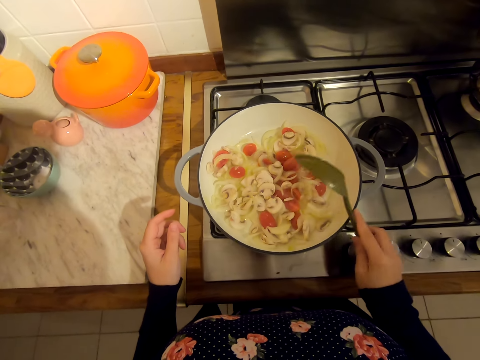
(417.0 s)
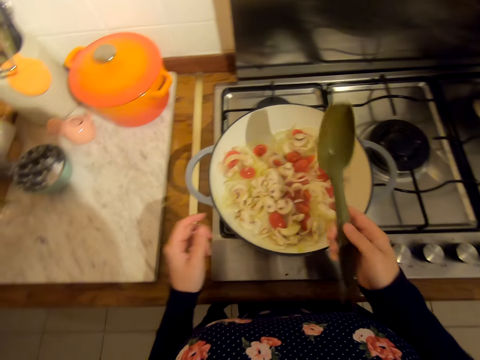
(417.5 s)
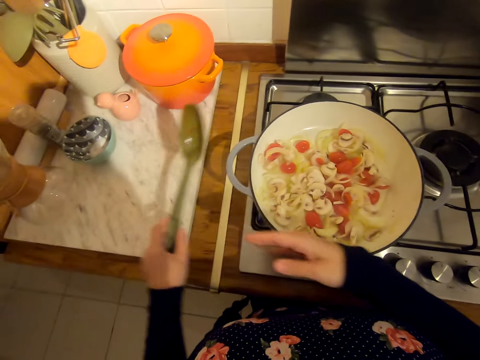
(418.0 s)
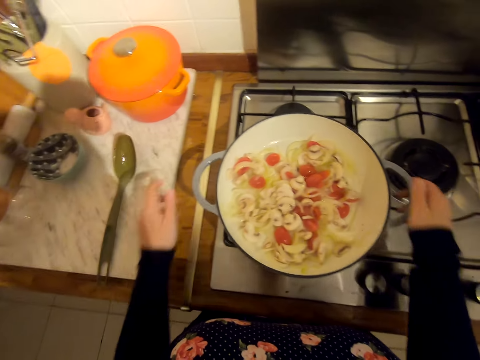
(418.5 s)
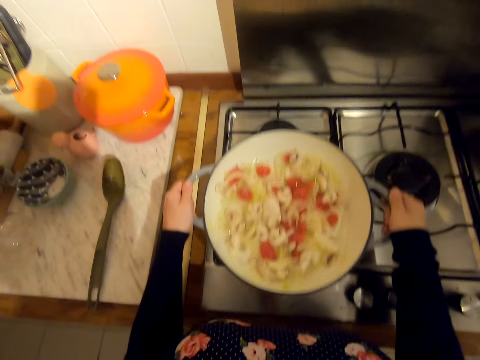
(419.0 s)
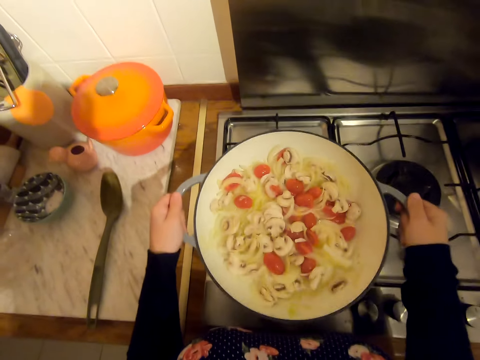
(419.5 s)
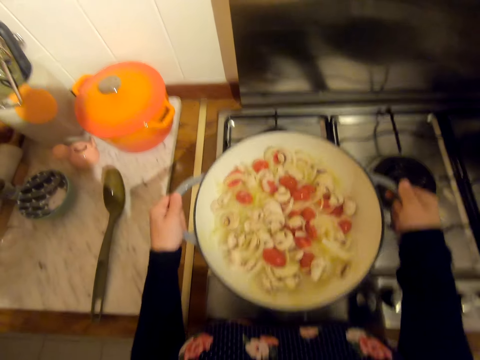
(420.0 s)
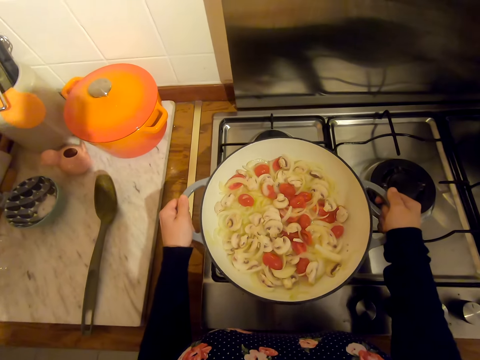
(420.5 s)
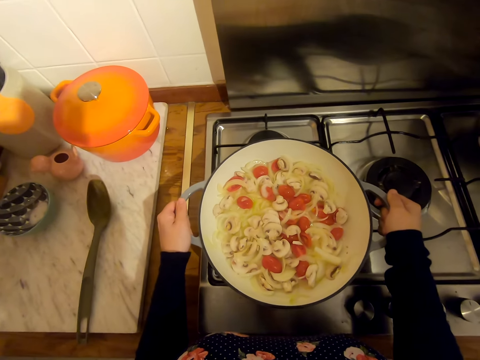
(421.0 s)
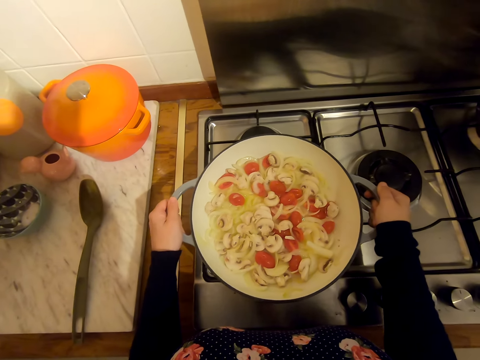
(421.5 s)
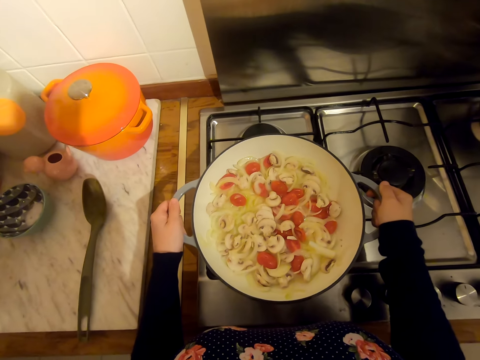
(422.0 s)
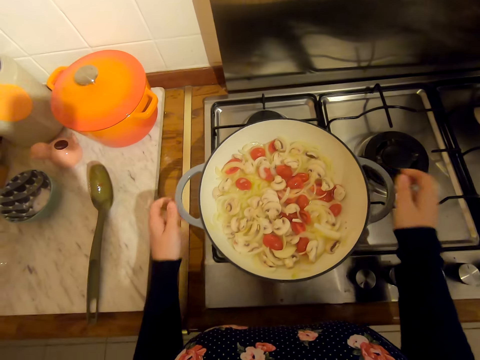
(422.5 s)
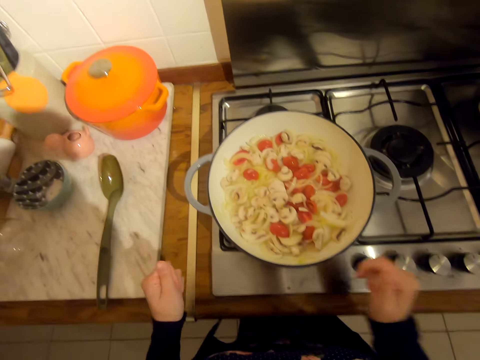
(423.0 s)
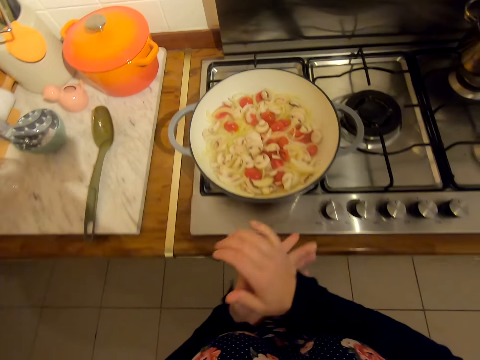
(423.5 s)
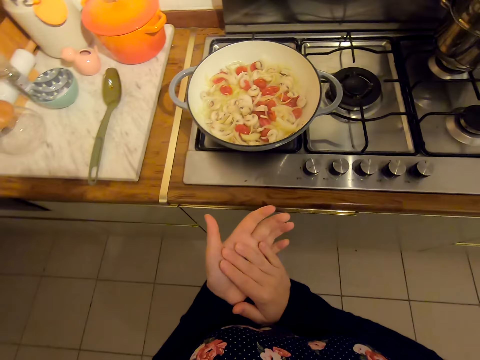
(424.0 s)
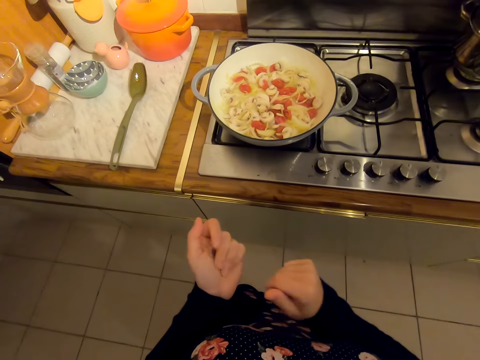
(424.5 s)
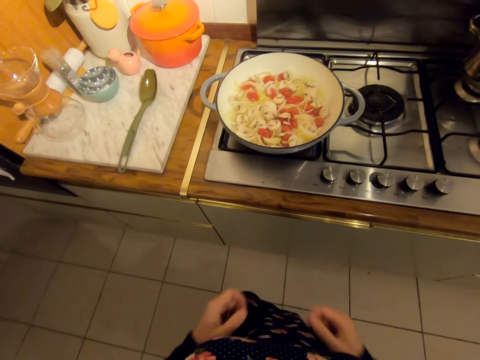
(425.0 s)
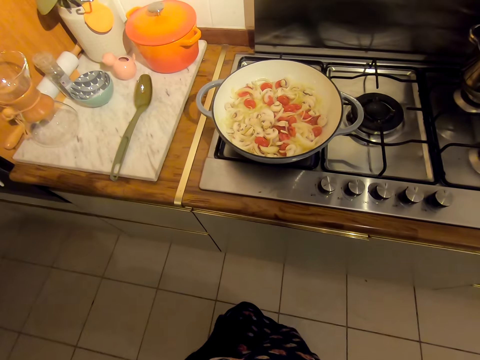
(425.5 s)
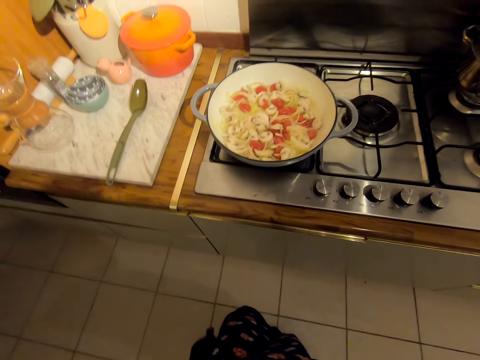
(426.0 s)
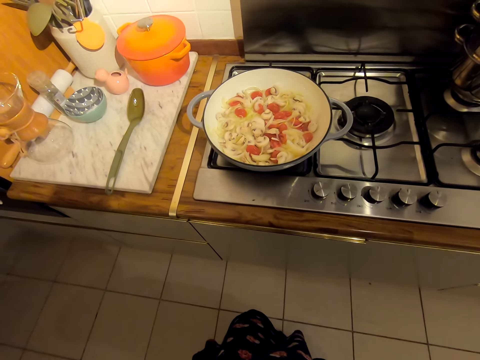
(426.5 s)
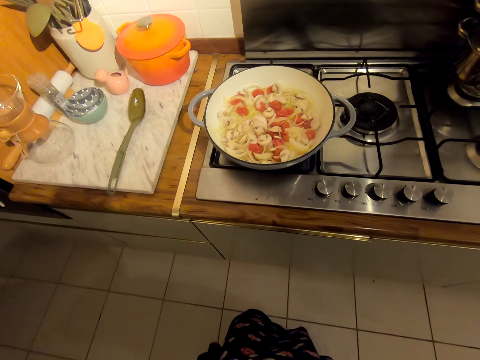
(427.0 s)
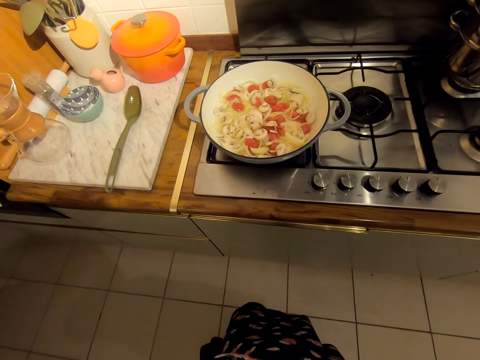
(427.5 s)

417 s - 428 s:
The camera wearer puts the serving spoon on the kitchen counter. They shake the cooking pot. They wipe their hands.
